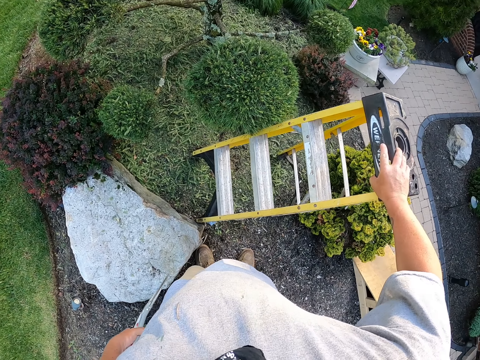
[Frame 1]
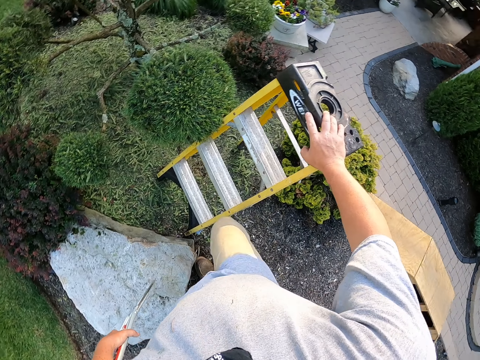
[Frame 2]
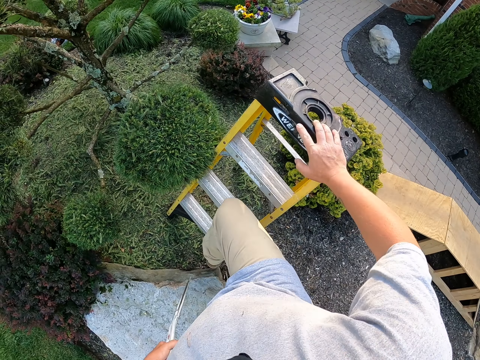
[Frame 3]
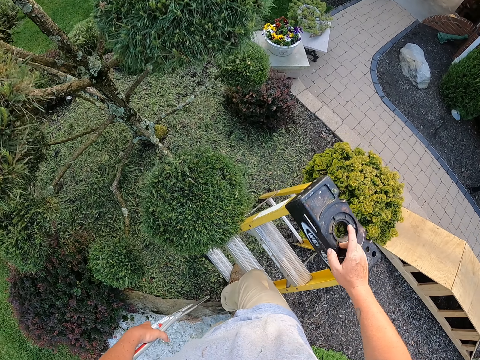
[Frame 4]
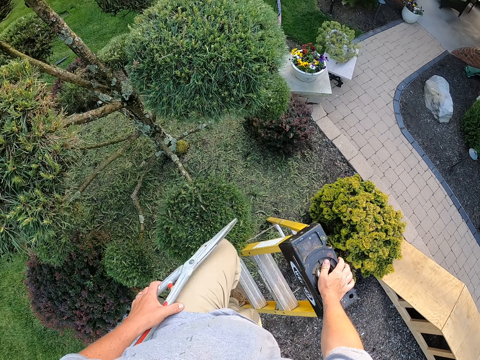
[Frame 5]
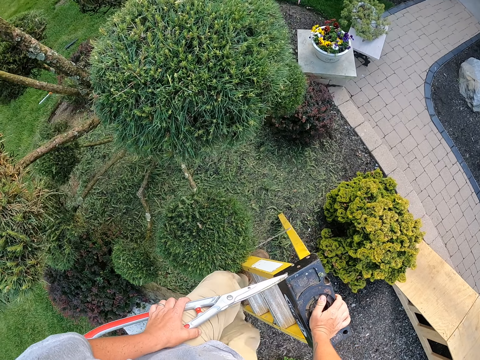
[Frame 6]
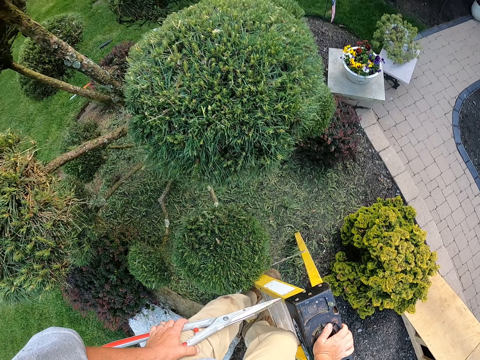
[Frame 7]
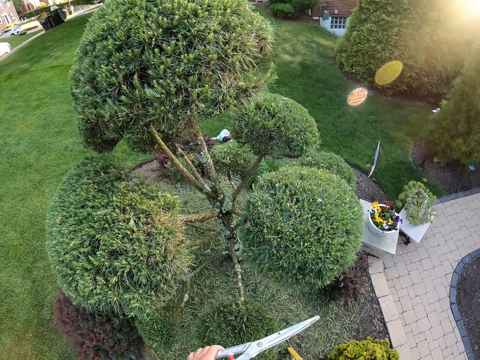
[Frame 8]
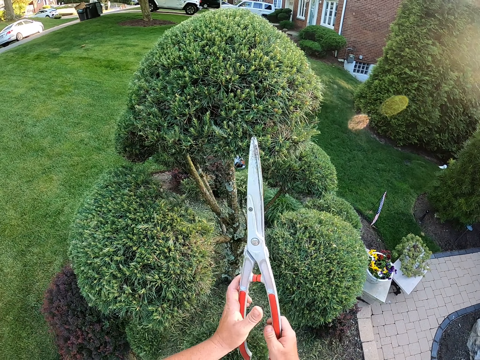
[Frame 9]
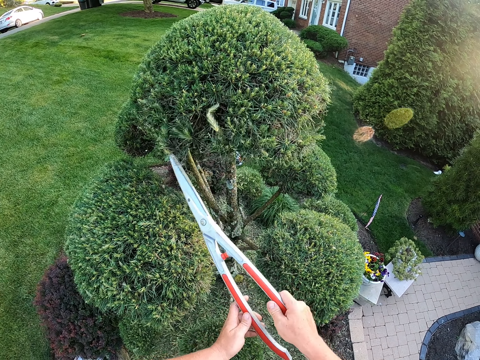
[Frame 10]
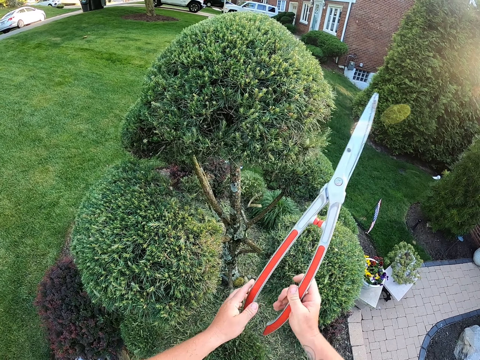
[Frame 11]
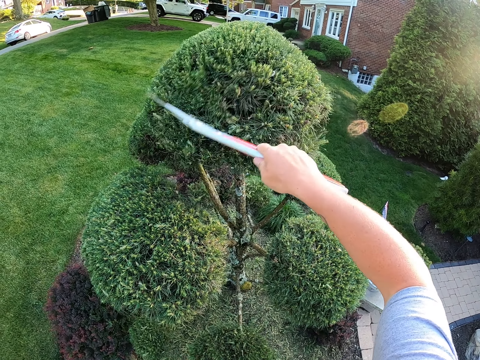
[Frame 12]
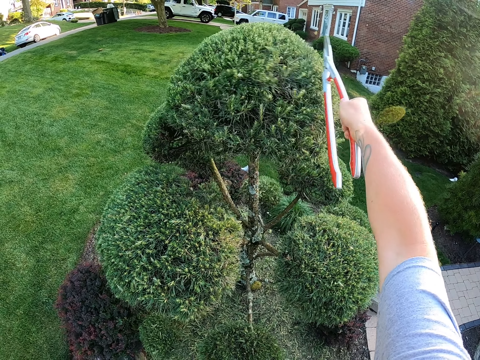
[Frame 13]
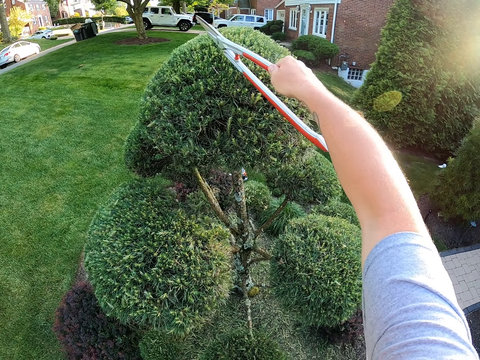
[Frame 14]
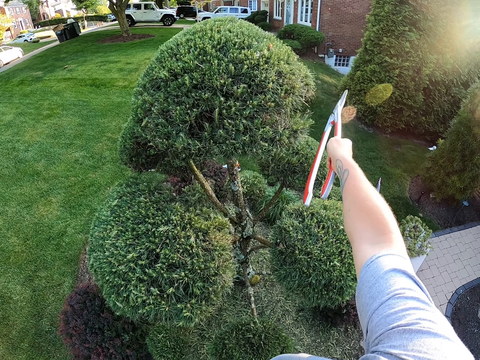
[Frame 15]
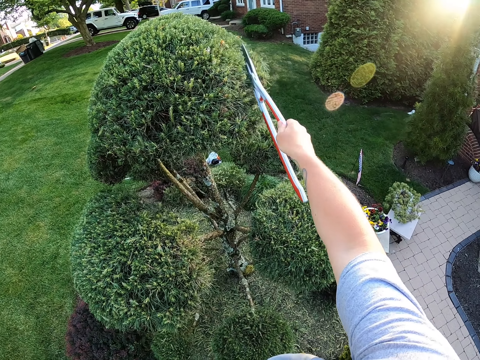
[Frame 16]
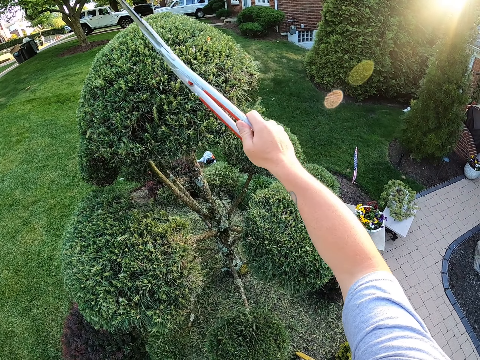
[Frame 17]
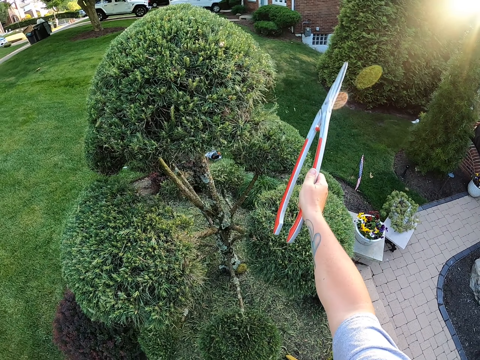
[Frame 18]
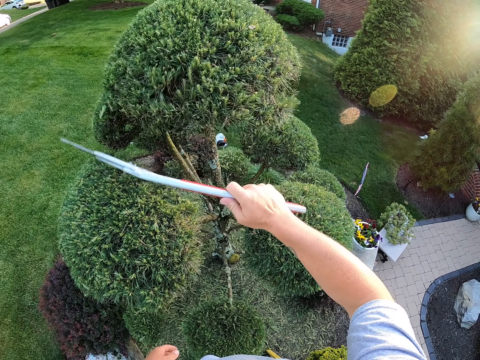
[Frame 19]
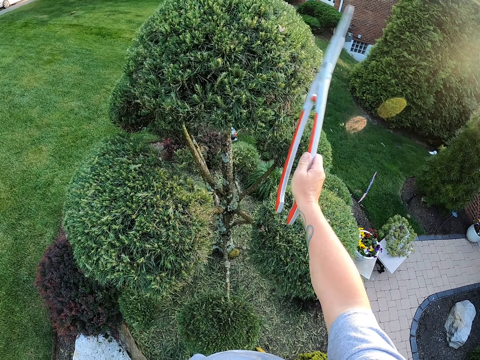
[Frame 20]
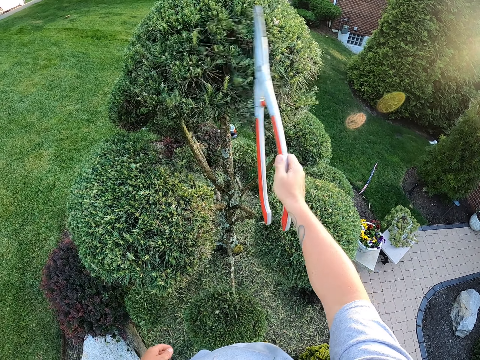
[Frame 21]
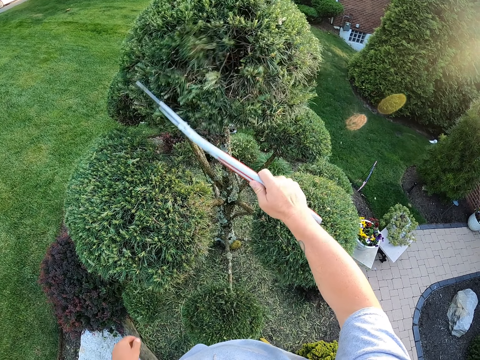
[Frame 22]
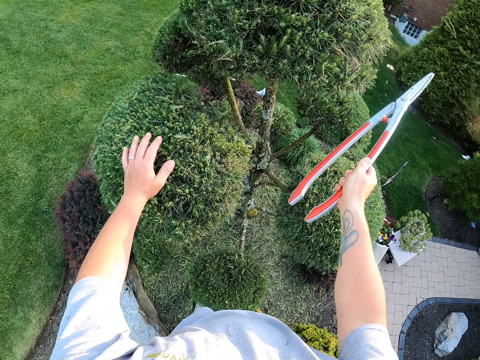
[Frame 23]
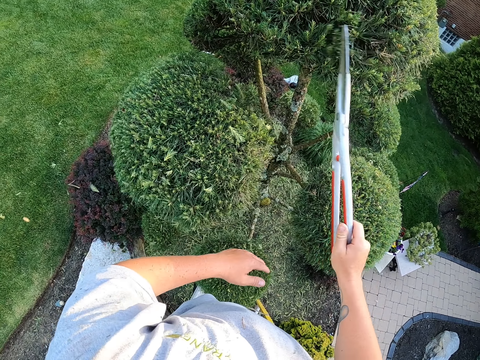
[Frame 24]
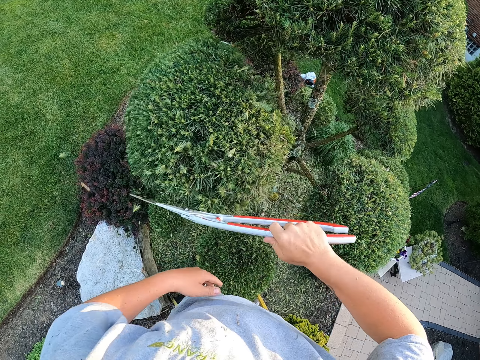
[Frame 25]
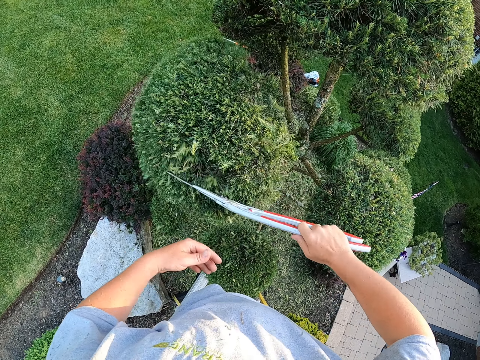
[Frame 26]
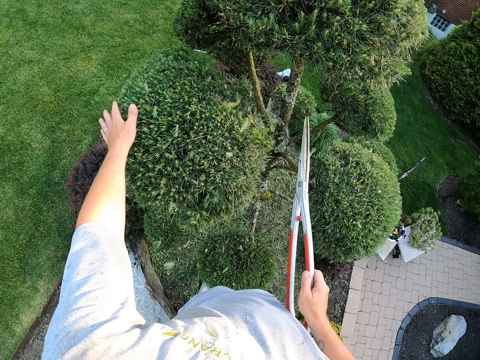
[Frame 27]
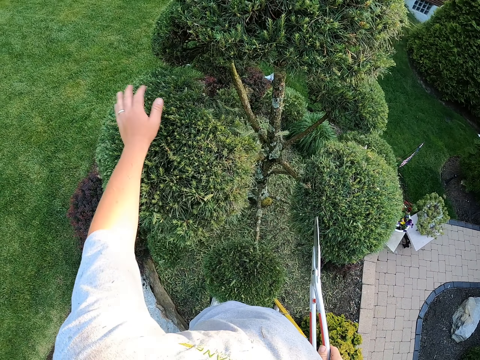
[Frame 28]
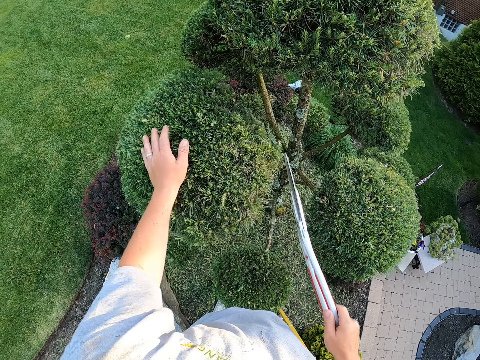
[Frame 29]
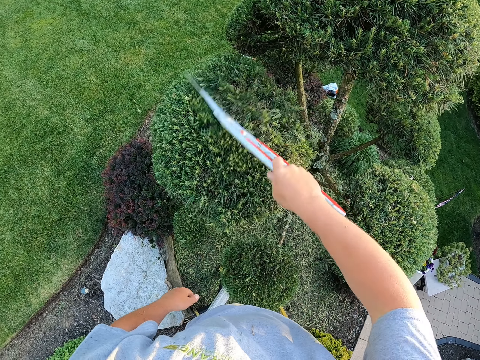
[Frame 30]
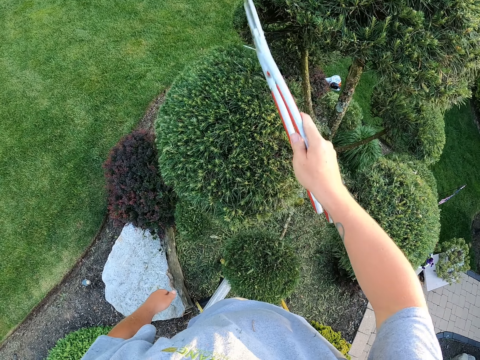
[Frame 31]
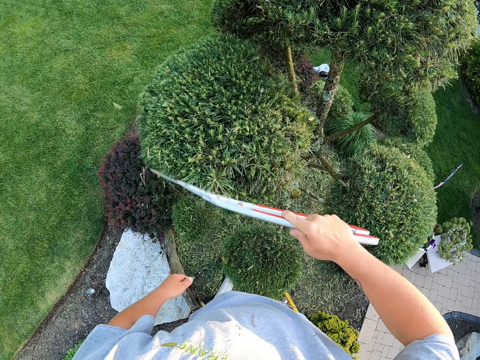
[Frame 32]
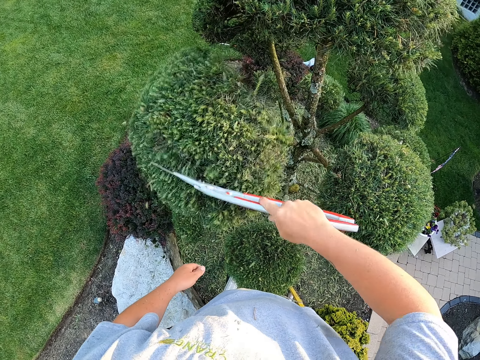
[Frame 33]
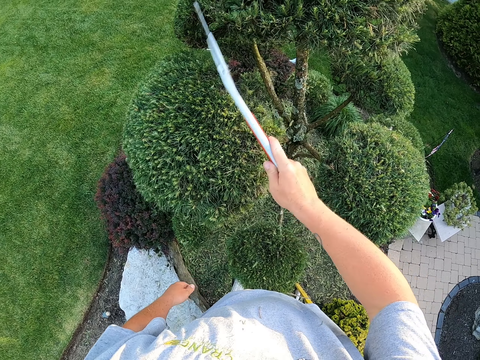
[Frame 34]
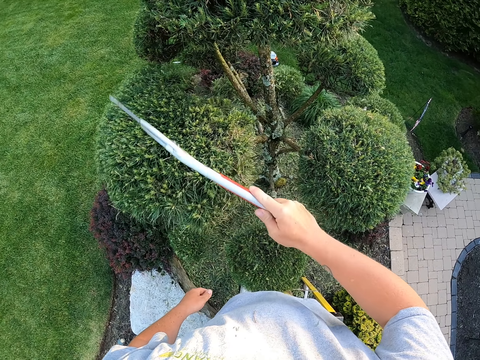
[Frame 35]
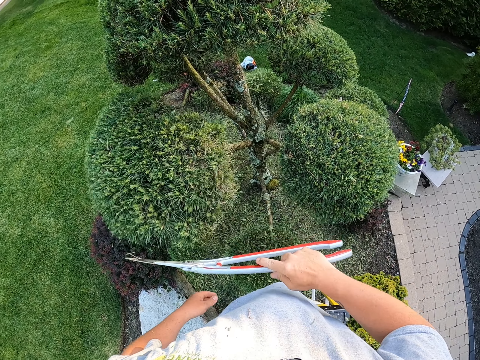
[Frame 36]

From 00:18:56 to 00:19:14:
The camera wearer climbs the ladder. They remove the dirt or cut leaves with the garden shear scissors. They remove the cut leaves with the left hand. They remove the dirt with the garden shear scissors.

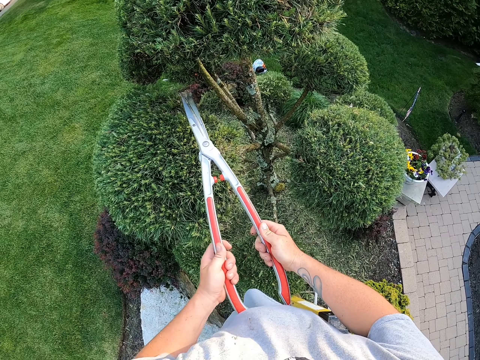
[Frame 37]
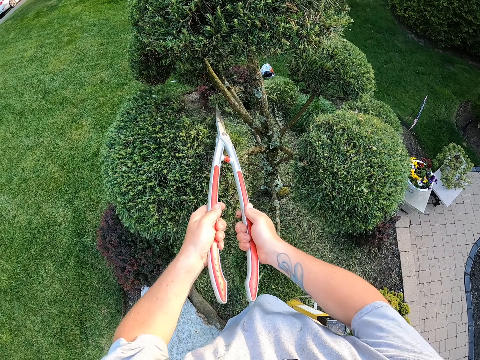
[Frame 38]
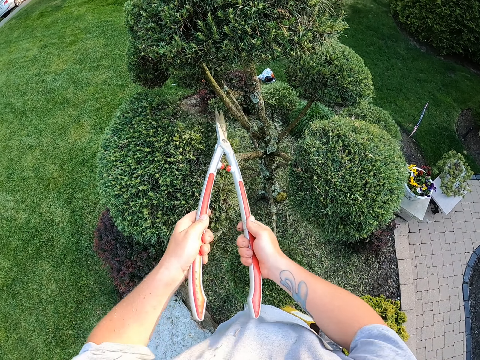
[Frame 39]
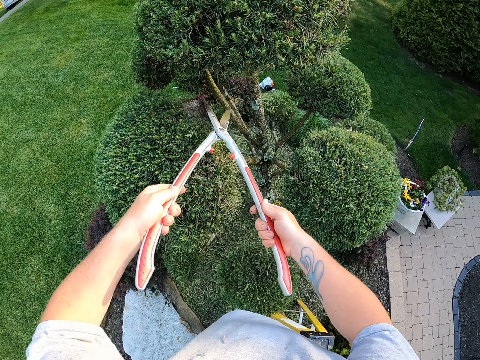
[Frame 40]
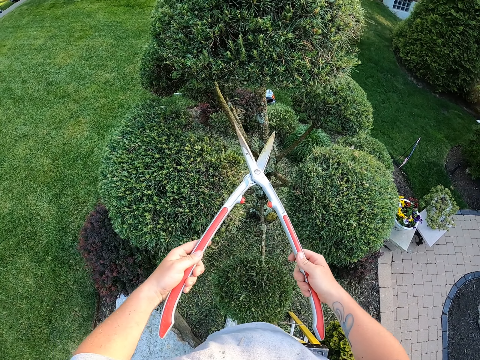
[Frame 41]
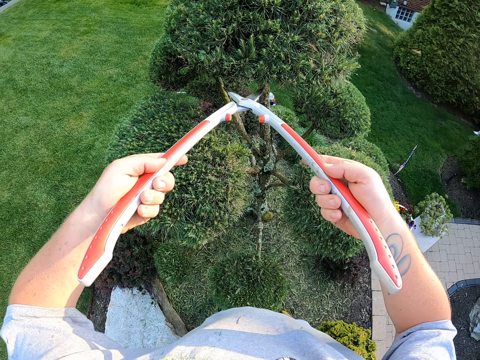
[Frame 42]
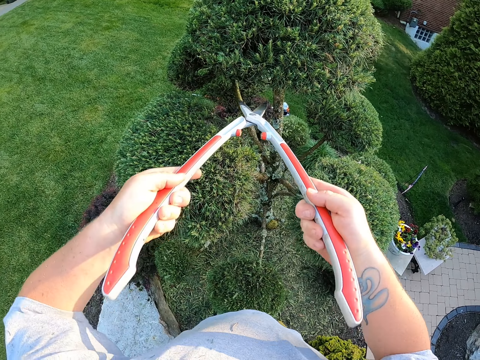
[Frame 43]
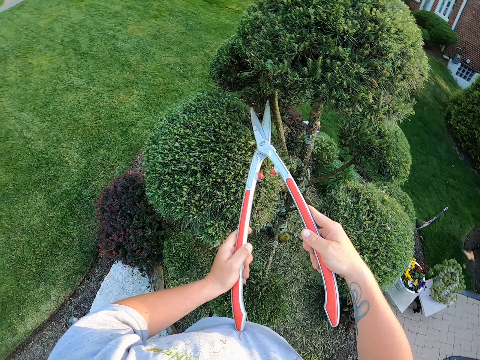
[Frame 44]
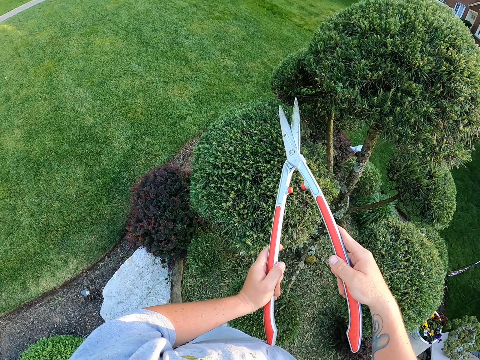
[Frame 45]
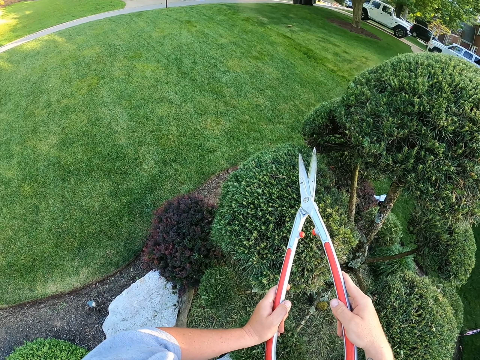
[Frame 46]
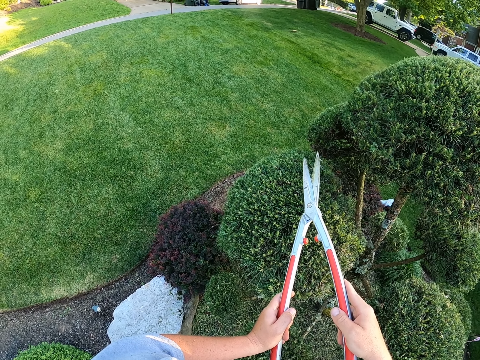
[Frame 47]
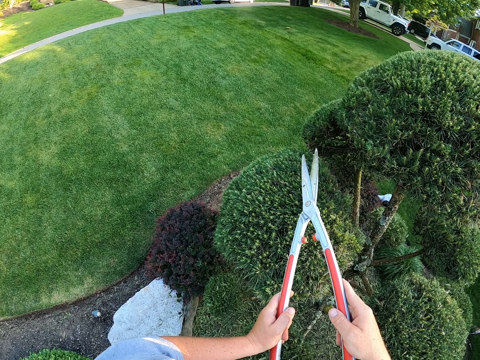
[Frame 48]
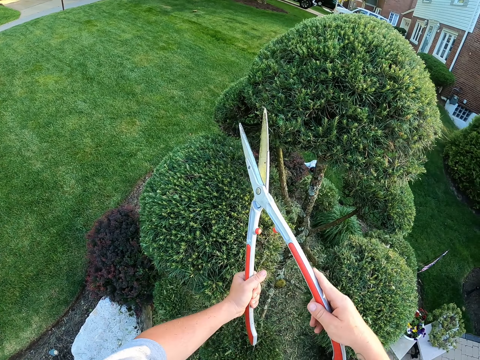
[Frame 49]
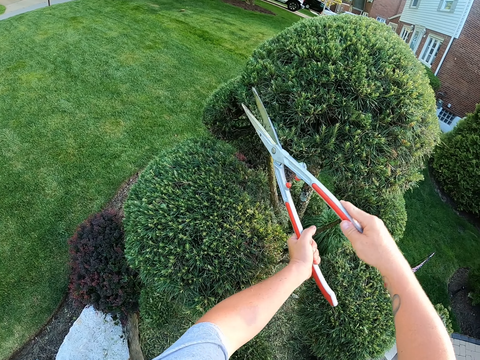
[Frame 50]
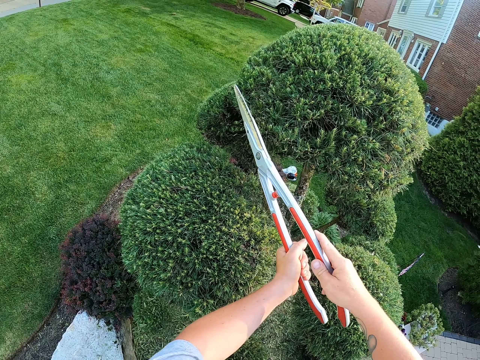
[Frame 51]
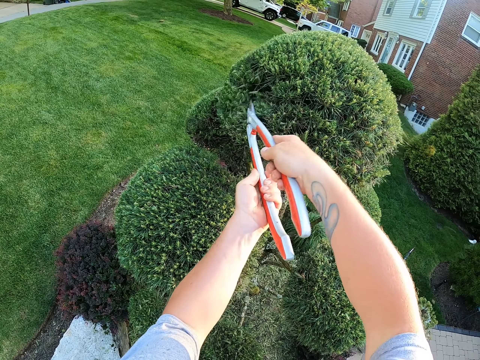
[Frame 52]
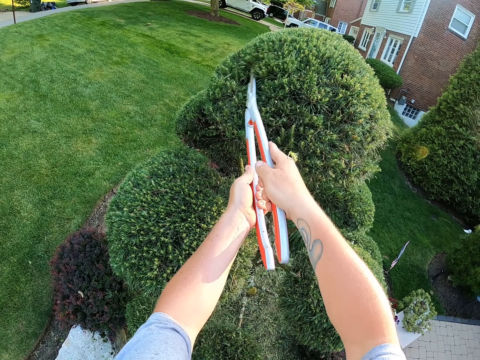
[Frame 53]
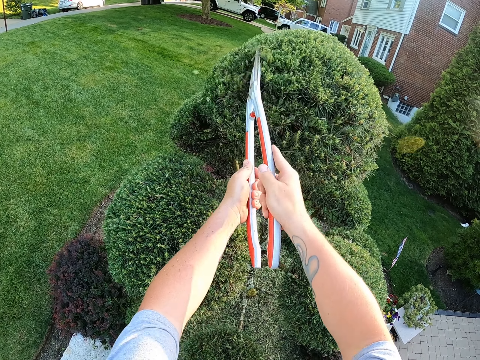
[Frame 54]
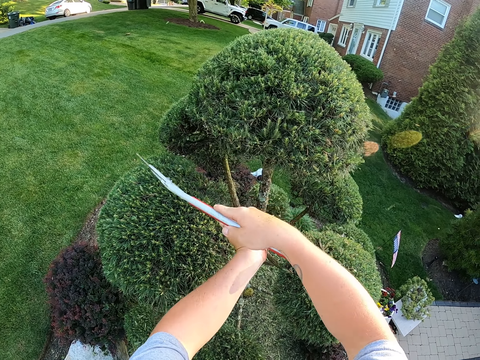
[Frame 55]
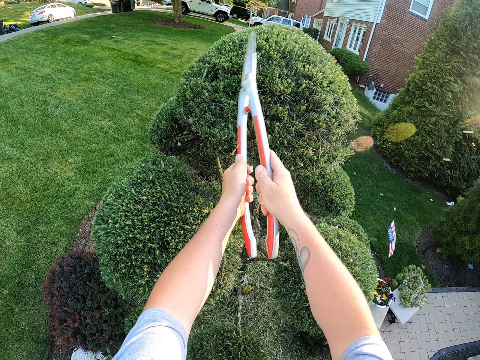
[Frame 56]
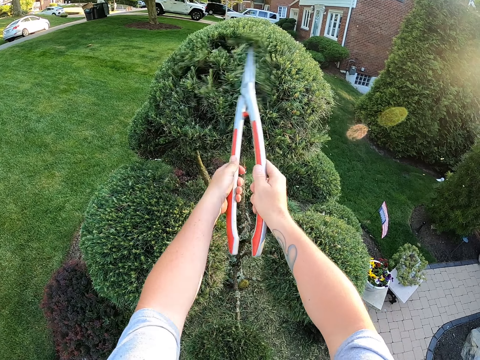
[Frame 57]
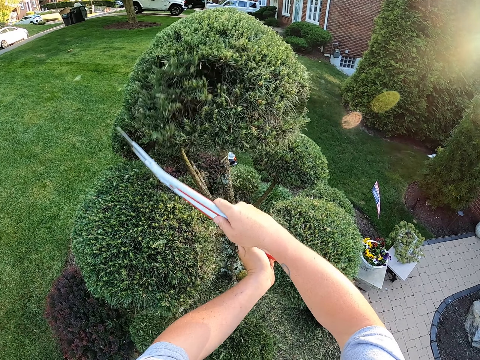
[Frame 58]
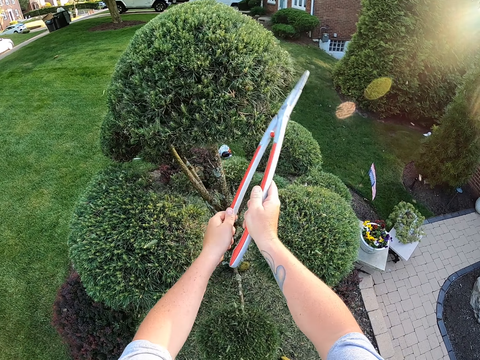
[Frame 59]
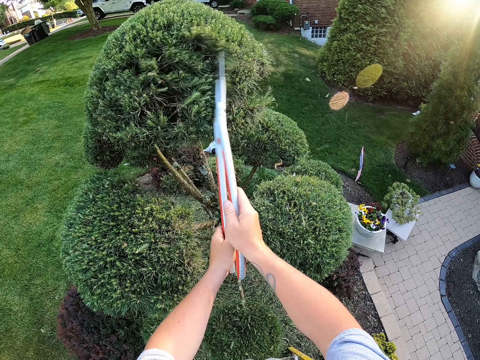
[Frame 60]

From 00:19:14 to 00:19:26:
The camera wearer cuts the shrub with a hedge shear. They remove the cut leaves with the hedge shear.
